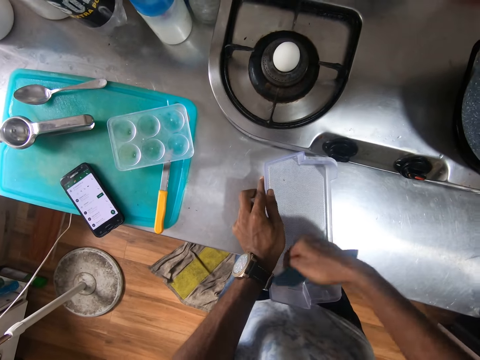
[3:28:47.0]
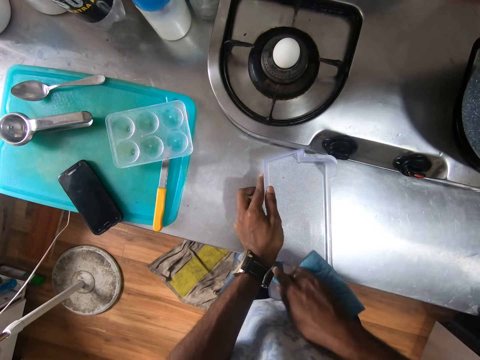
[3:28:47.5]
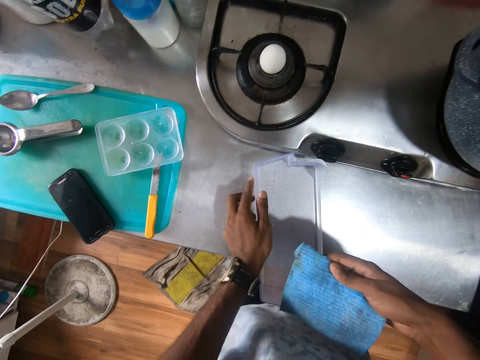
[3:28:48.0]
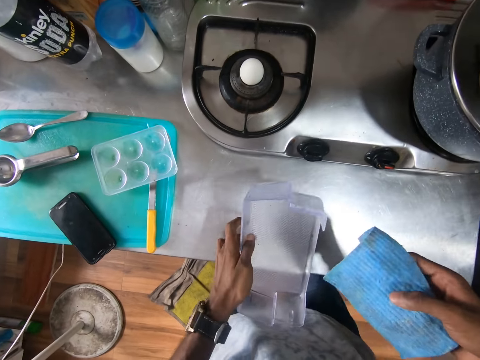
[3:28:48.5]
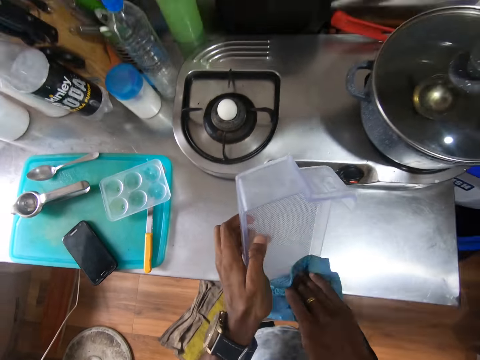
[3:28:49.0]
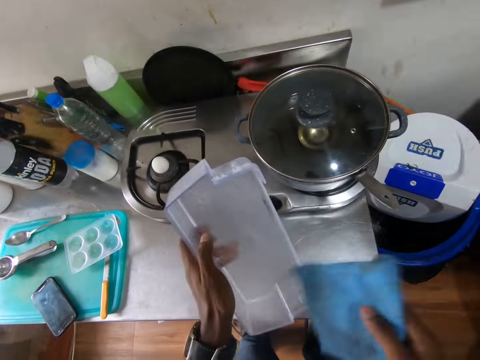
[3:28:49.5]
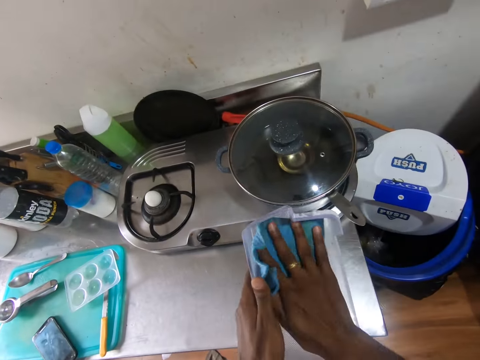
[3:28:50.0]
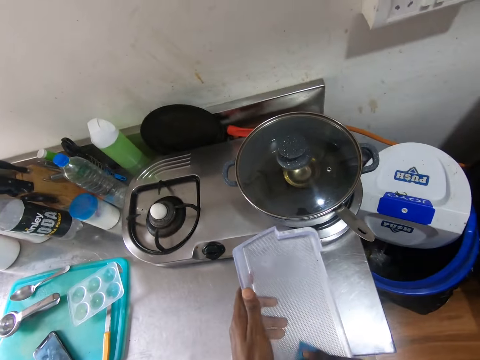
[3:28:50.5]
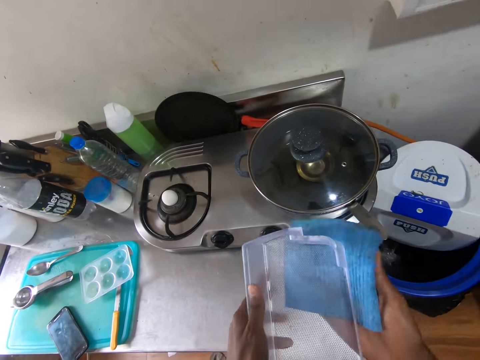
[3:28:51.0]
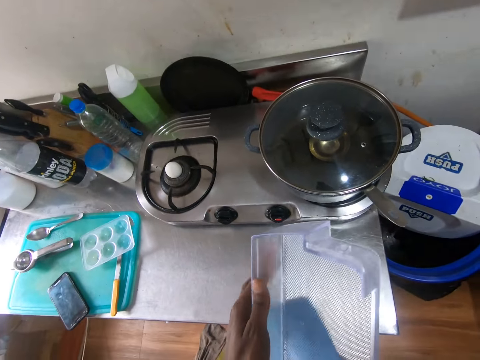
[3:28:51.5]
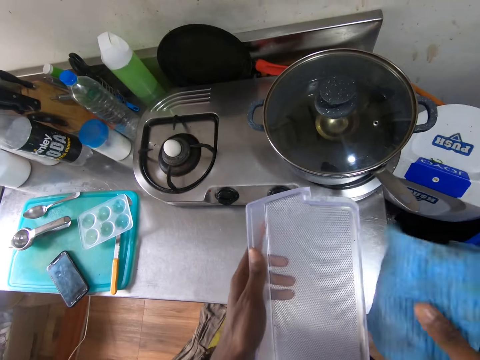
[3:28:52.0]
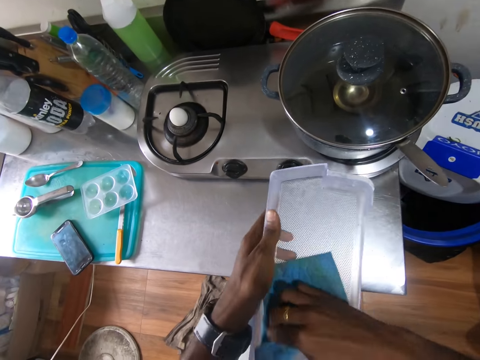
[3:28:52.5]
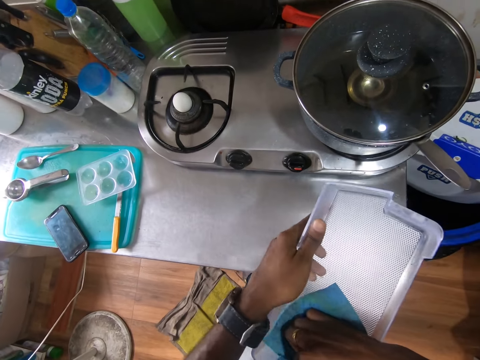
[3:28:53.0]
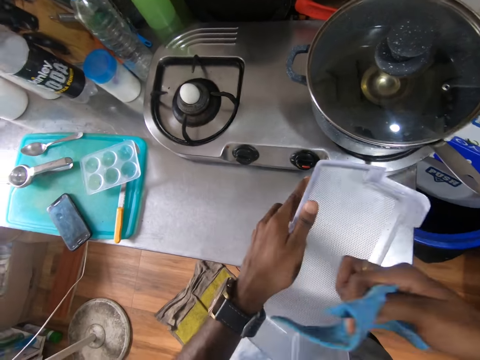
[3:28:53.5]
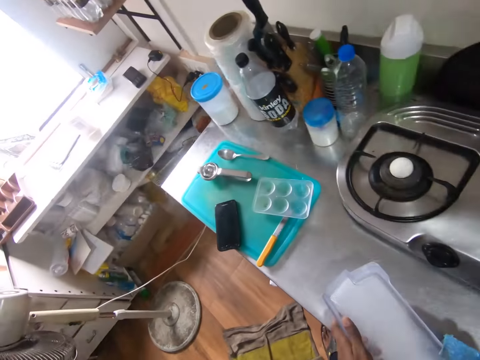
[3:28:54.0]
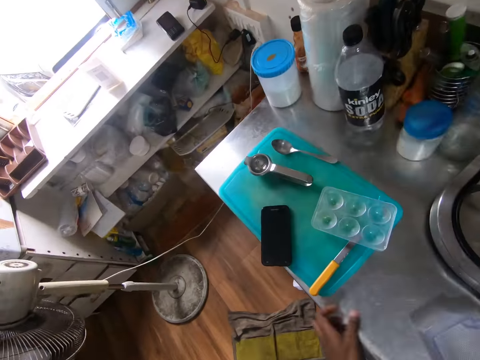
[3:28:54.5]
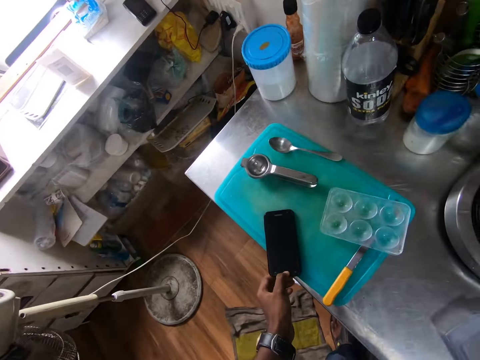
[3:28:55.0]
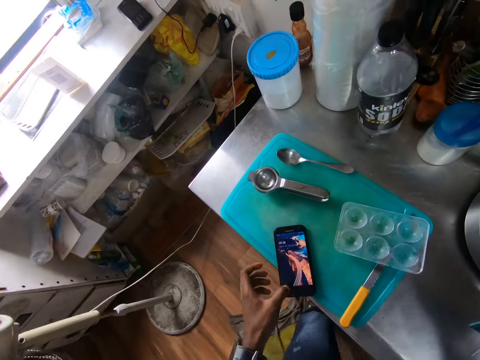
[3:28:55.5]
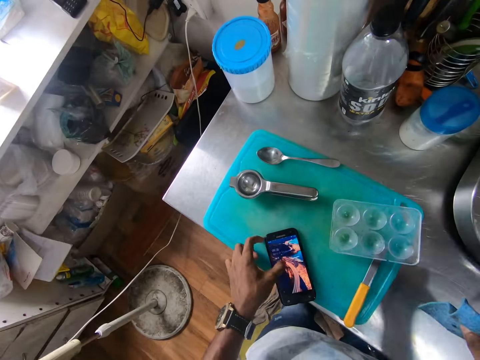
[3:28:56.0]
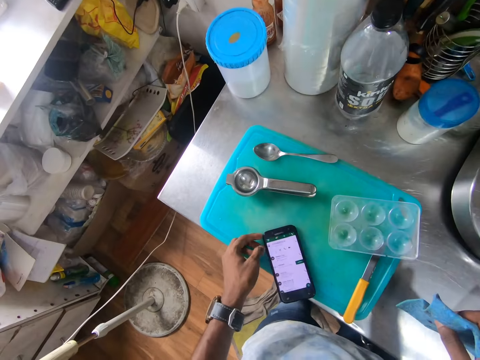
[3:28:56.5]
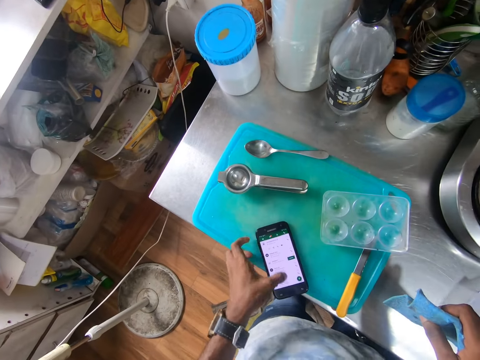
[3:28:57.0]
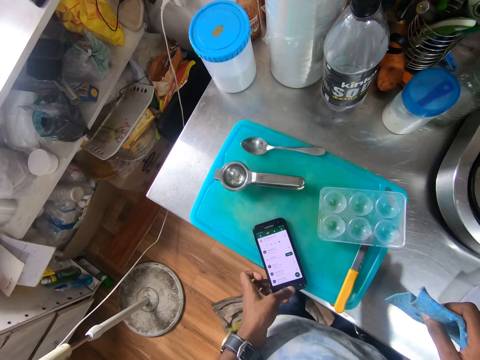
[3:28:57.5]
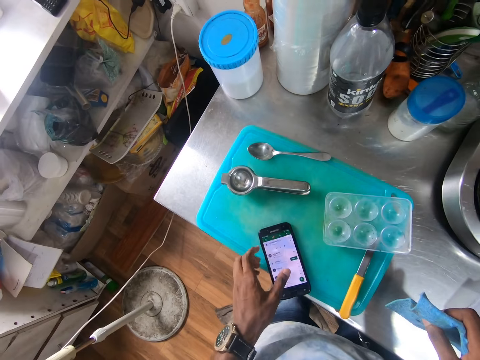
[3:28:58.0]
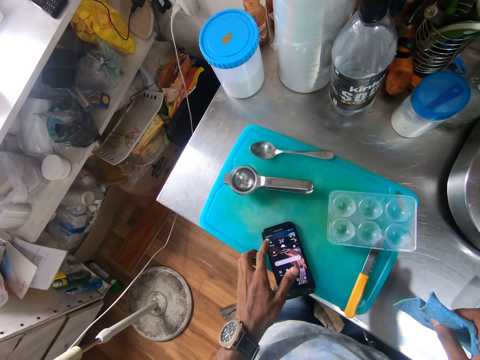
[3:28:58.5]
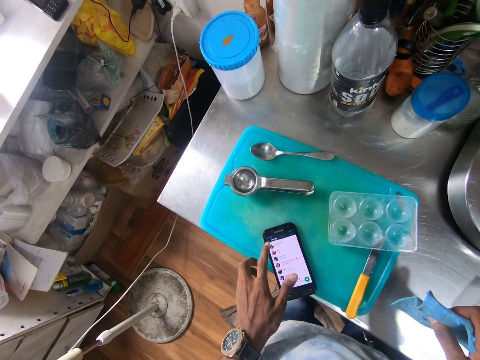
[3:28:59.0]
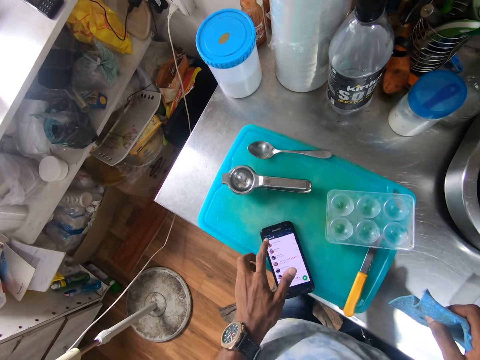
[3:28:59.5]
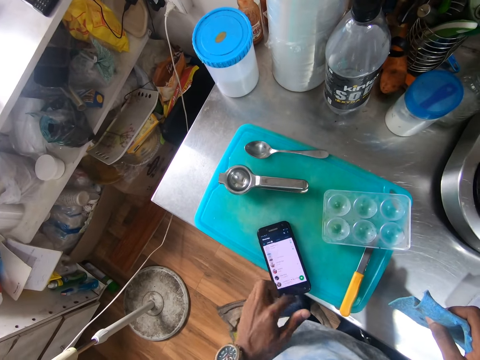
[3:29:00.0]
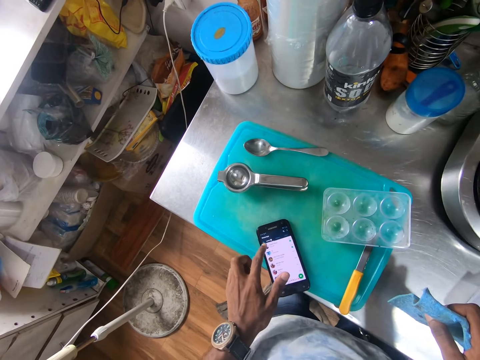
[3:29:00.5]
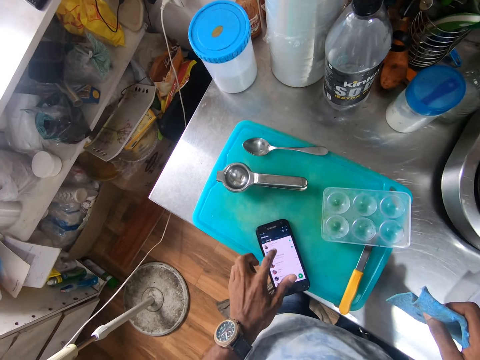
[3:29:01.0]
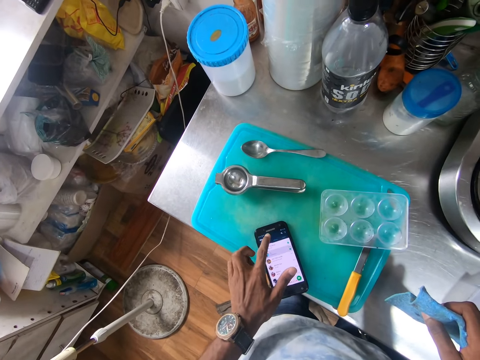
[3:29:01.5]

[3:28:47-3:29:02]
The camera wearer picks up the refrigerator storage container from the kitchen countertop with his left hand. He cleans the refrigerator storage container with the towel in his right hand. He drops the refrigerator storage container on the kitchen countertop with his left hand. He operates the phone on the chopping board with his left hand. He opens the phone and scrolls the phone.

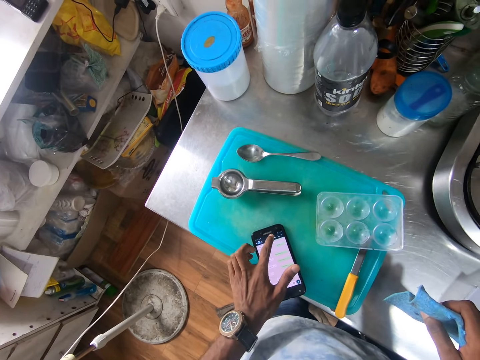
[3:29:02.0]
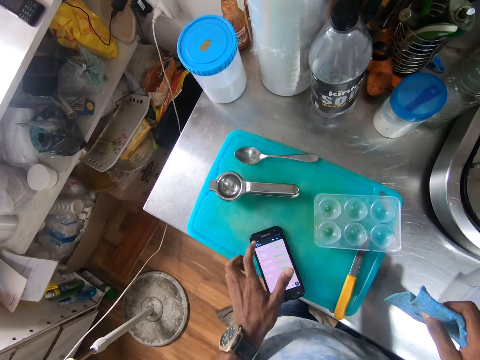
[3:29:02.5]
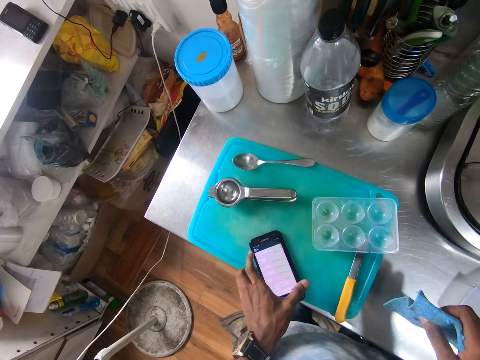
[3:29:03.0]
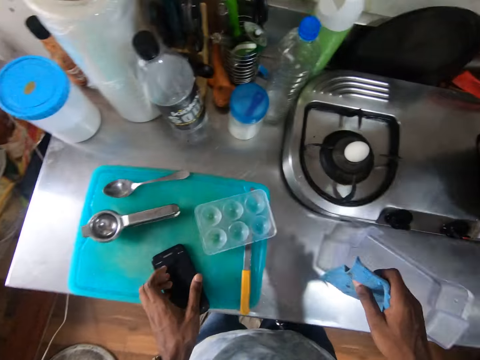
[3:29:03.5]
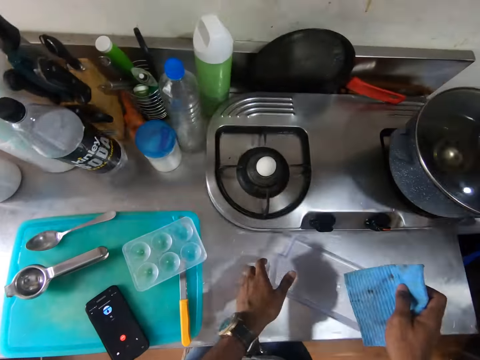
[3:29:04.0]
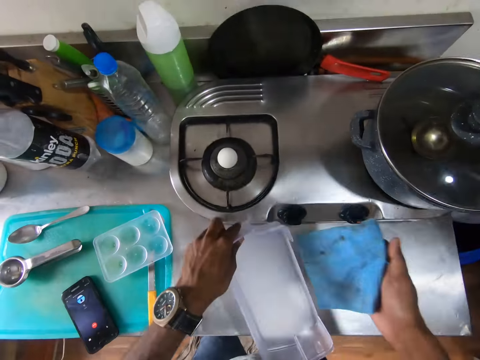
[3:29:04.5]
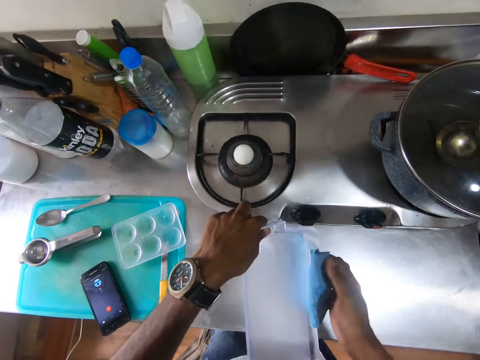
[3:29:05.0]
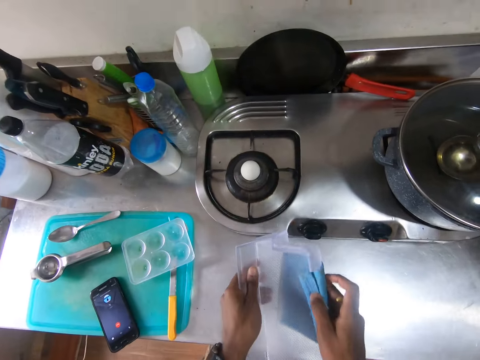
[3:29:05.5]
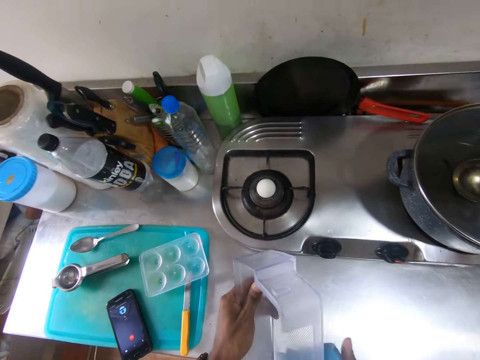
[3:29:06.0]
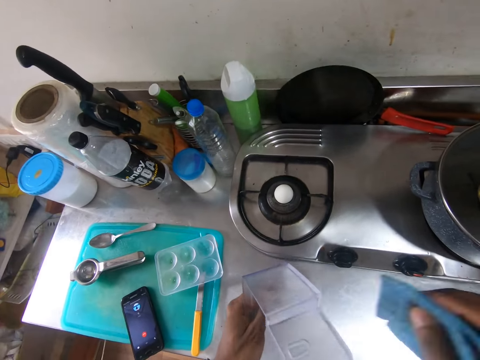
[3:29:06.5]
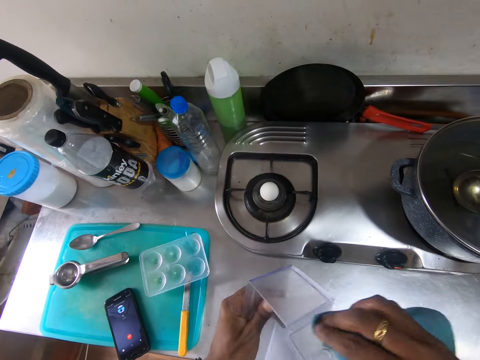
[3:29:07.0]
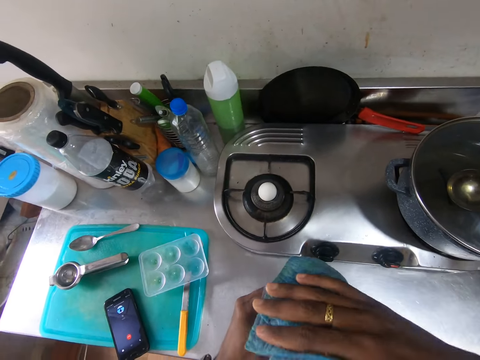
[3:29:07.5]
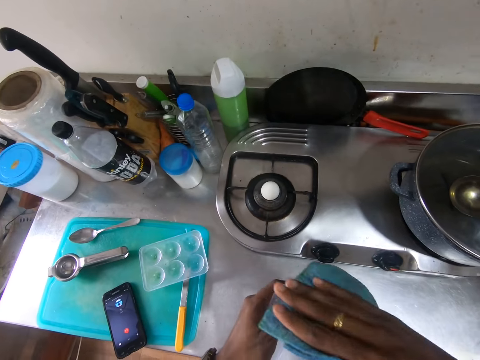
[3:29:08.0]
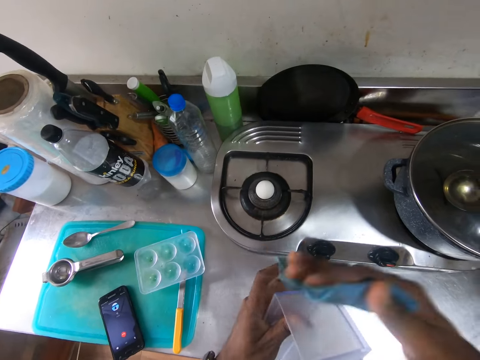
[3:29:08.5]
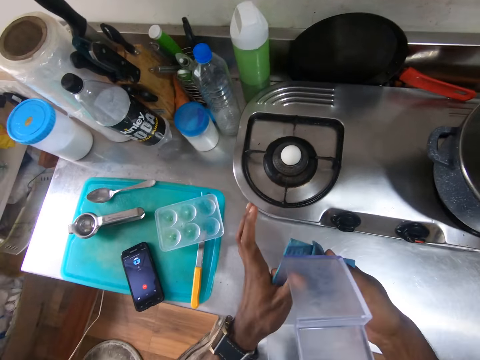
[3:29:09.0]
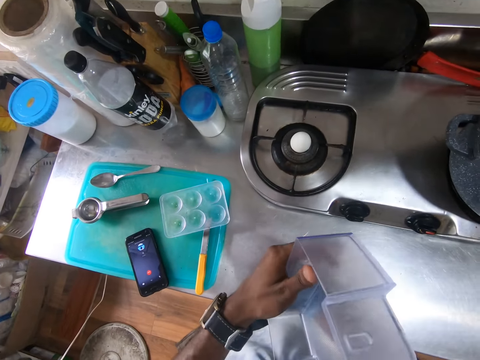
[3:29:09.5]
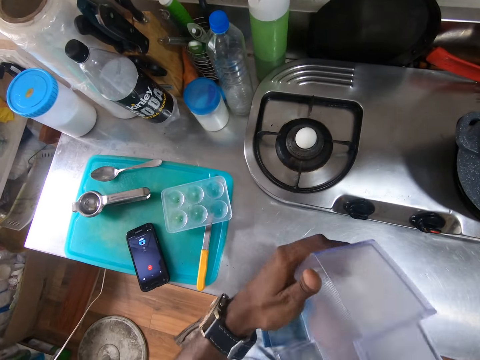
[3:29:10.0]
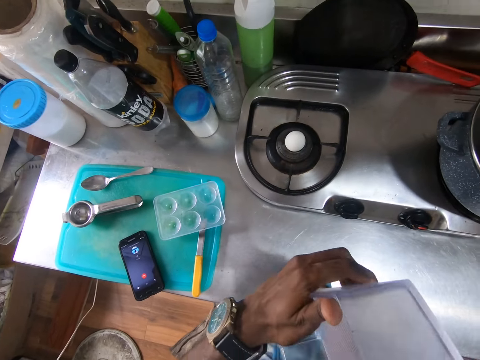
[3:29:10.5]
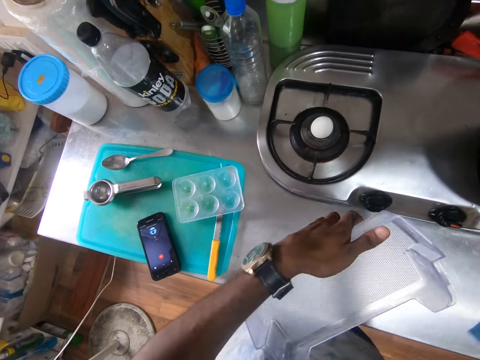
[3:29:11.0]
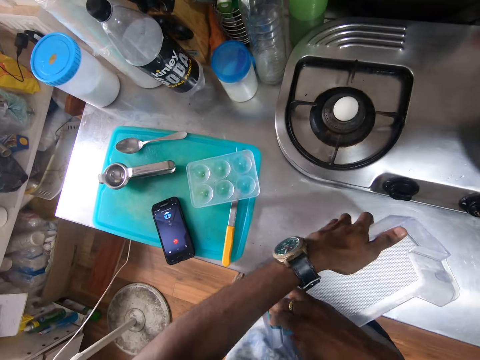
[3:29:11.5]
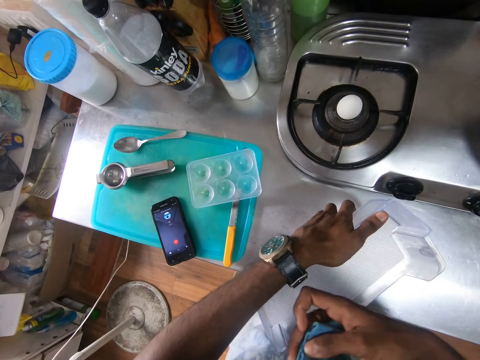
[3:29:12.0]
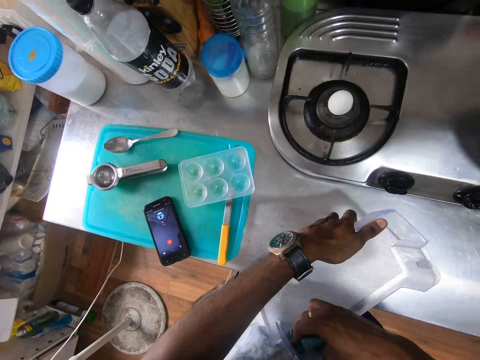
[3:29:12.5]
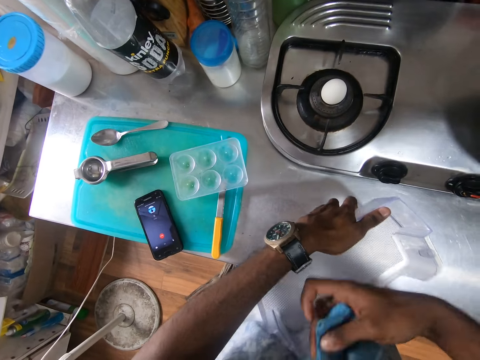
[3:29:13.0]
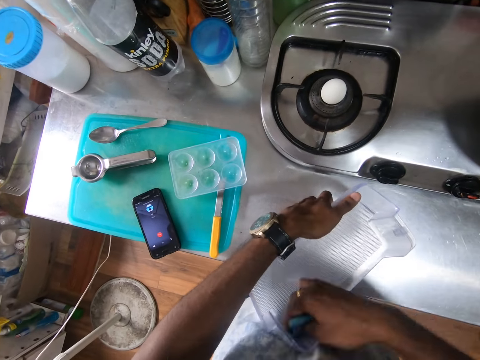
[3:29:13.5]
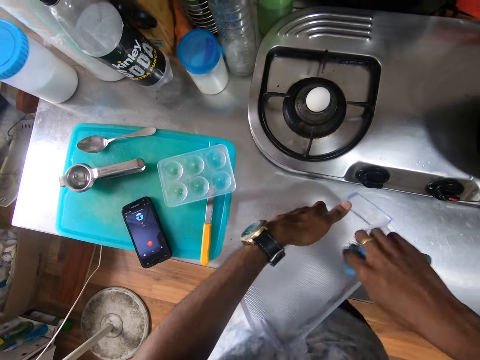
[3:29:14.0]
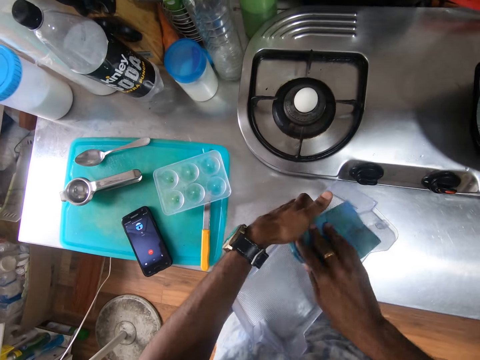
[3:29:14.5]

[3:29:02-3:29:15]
The camera wearer moves the phone on the chopping board with his left hand. He closes the phone. He picks up the refrigerator storage container from the kitchen countertop with his left hand. He cleans the refrigerator storage container with the towel in his right hand.
